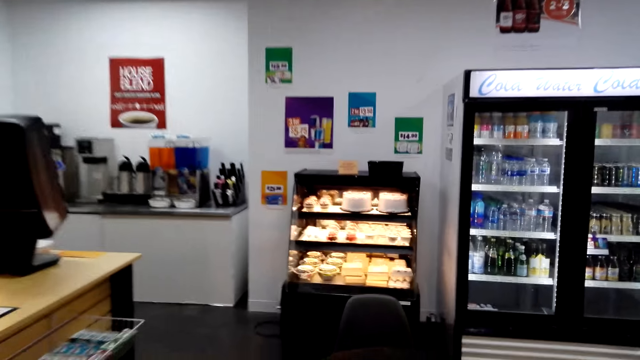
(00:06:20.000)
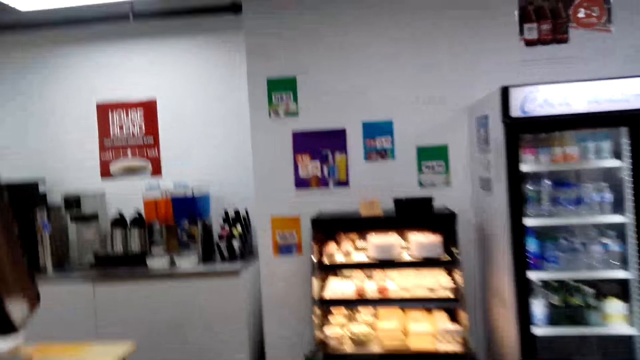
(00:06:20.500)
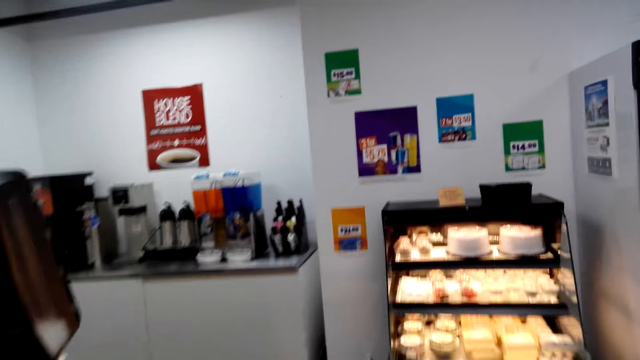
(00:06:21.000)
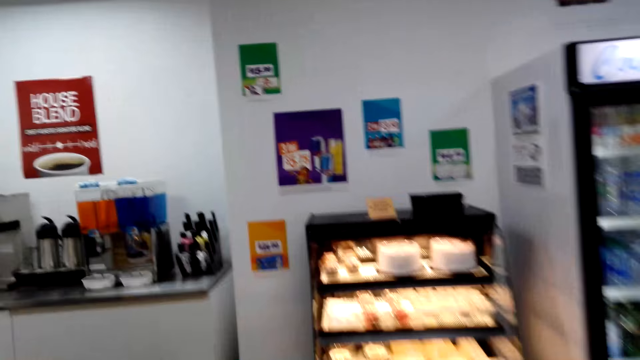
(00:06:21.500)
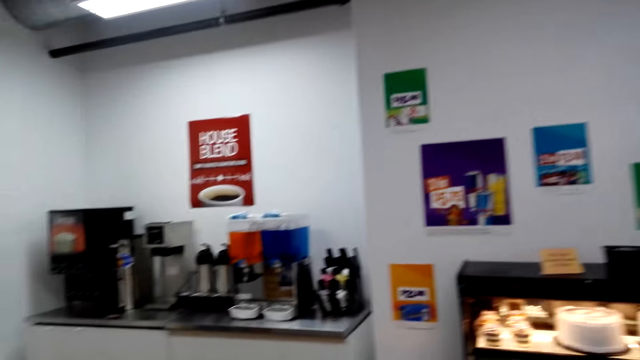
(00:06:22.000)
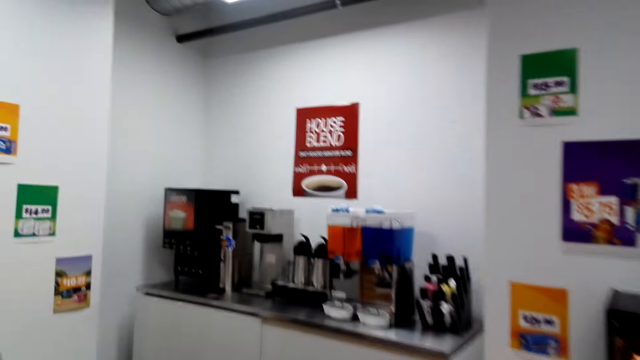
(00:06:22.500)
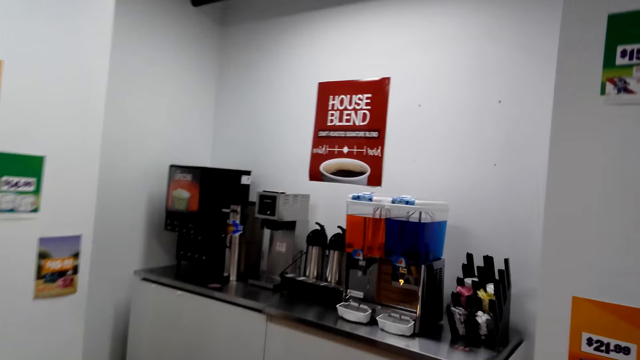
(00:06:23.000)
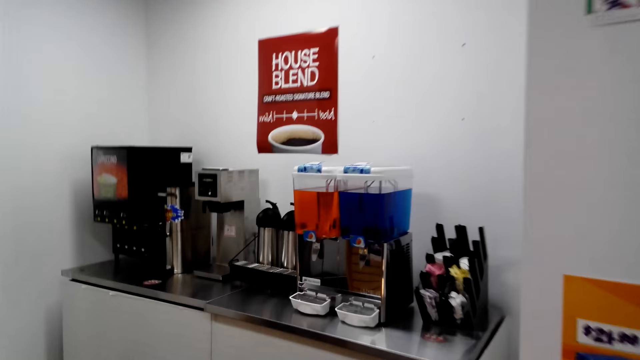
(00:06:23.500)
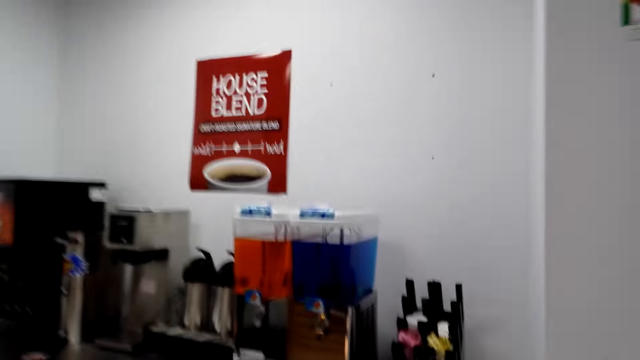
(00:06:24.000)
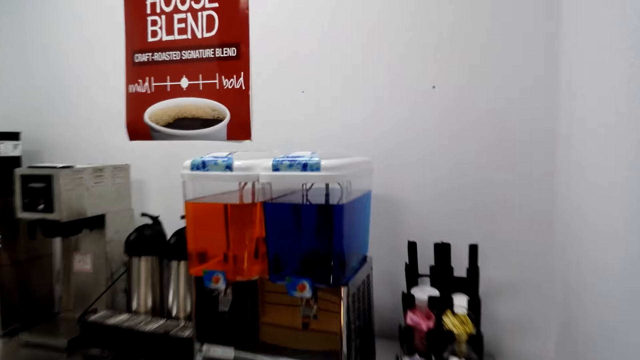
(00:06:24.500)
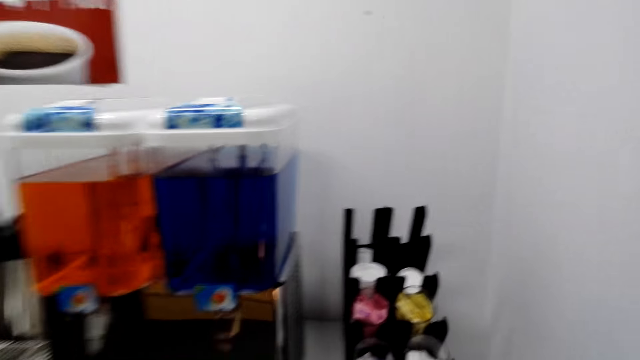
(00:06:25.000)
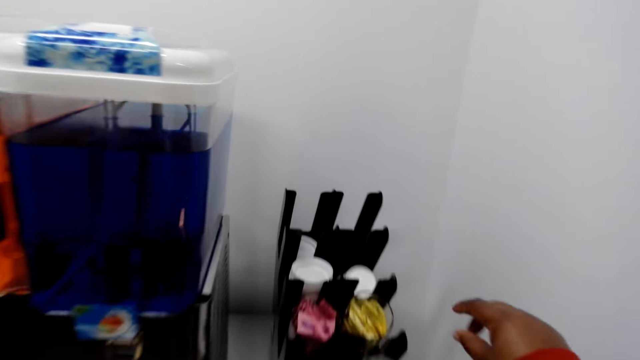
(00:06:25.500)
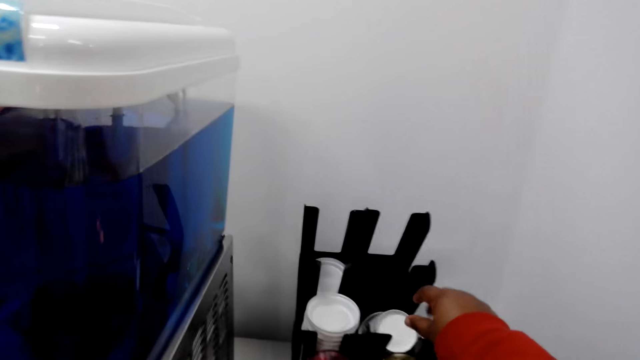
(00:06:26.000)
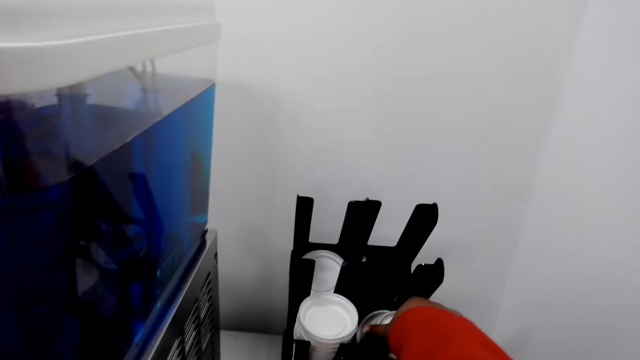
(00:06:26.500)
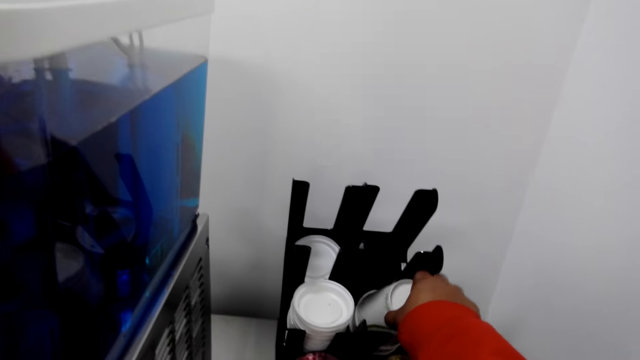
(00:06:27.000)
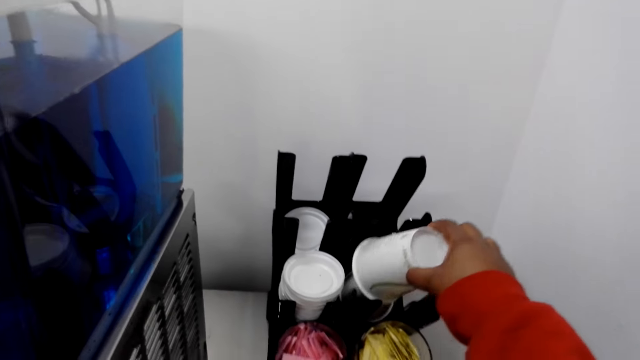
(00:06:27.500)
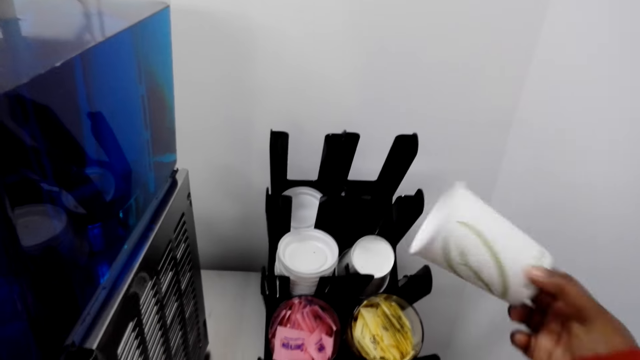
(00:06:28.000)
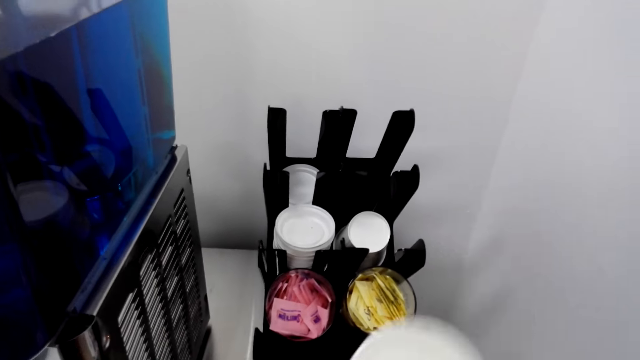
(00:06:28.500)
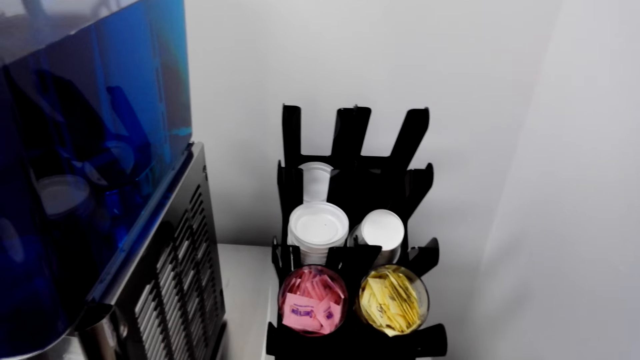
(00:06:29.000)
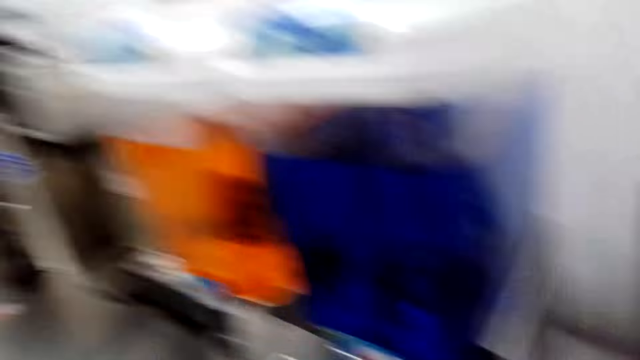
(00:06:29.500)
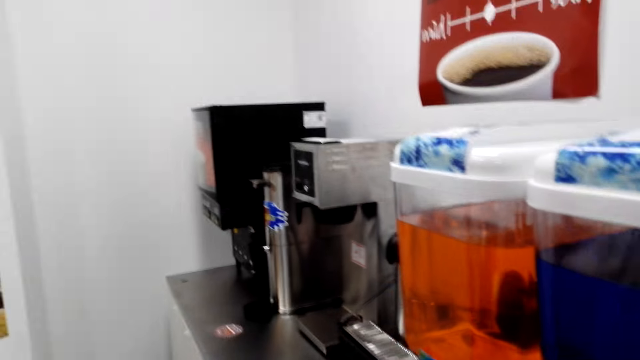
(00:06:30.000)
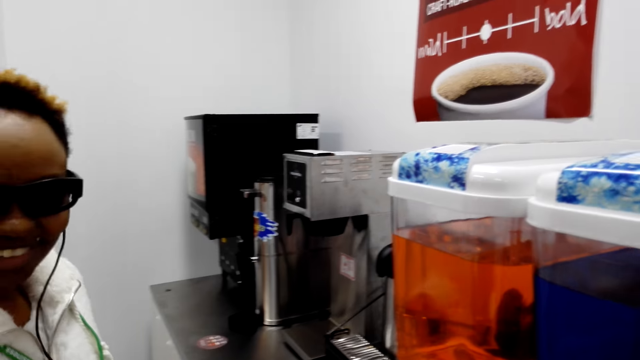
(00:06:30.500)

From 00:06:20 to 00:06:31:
The camera wearer takes a tumbler from the rack.

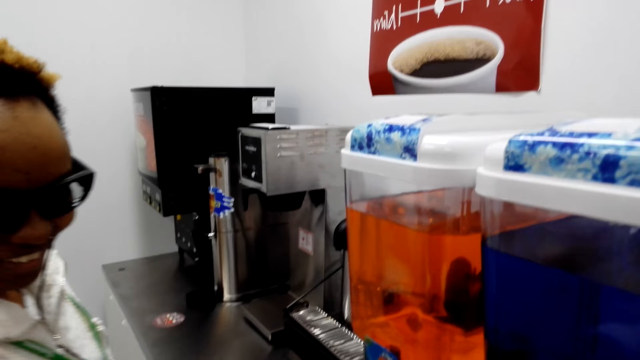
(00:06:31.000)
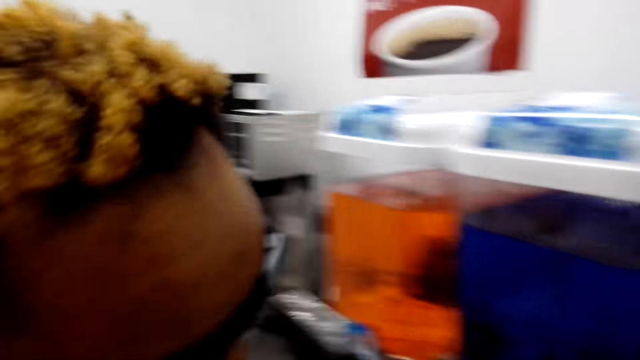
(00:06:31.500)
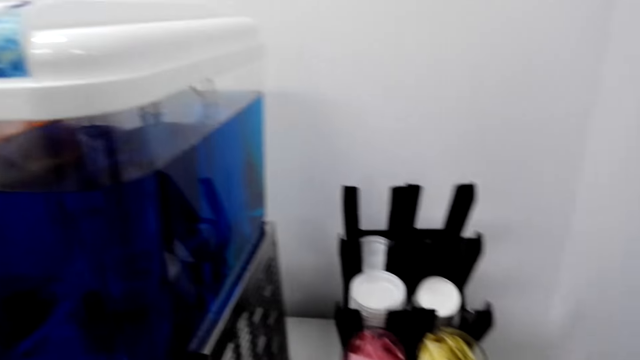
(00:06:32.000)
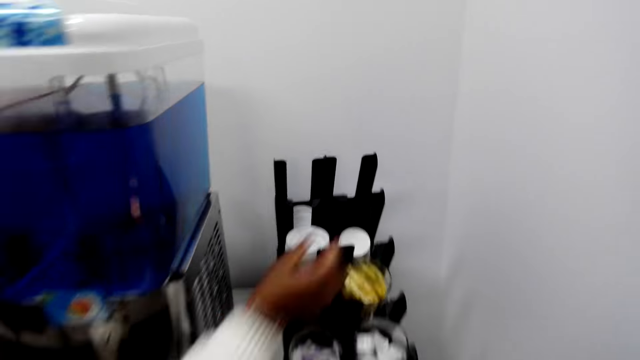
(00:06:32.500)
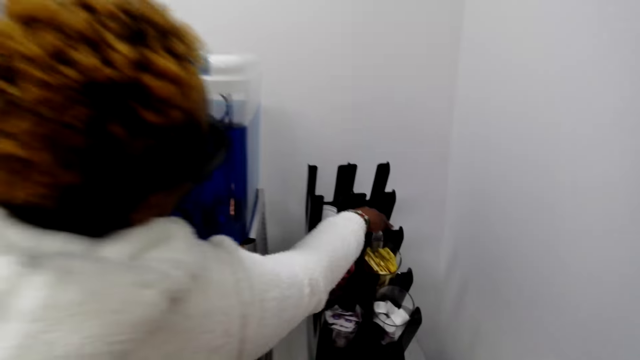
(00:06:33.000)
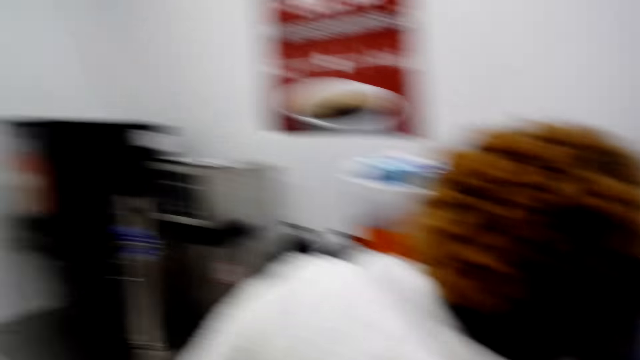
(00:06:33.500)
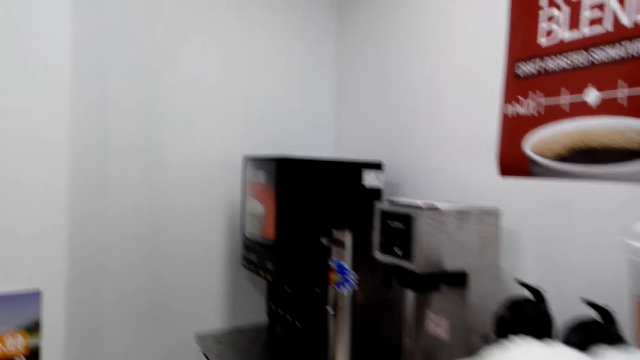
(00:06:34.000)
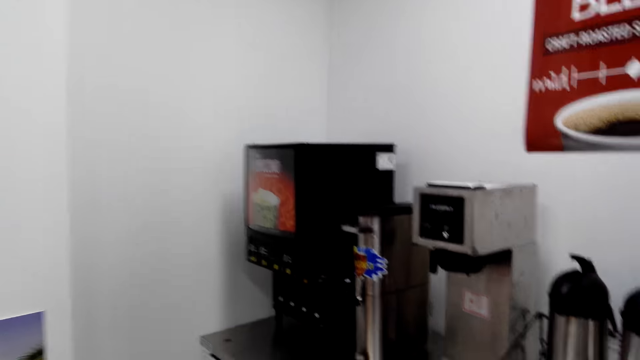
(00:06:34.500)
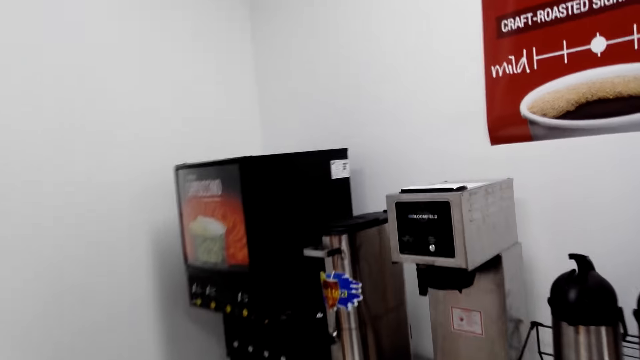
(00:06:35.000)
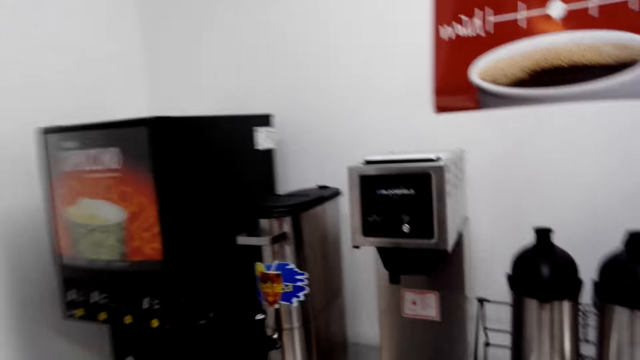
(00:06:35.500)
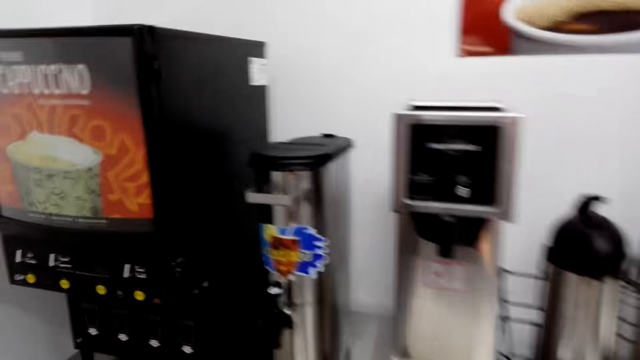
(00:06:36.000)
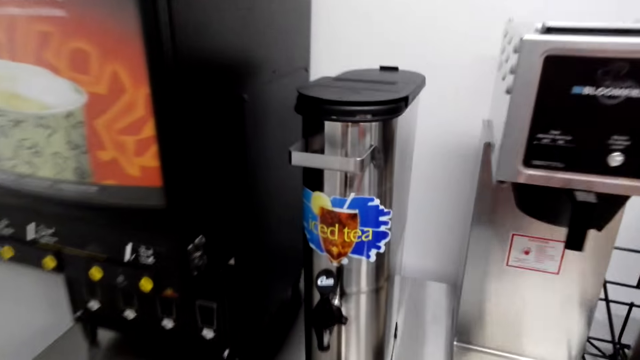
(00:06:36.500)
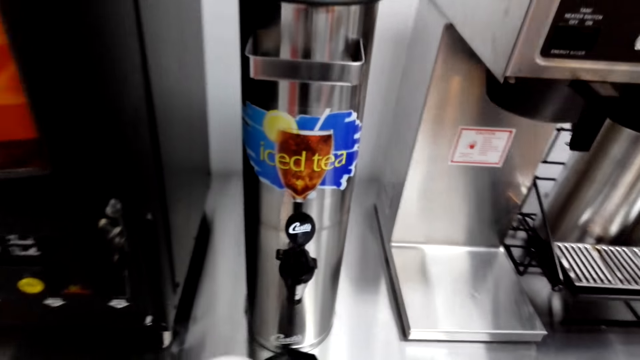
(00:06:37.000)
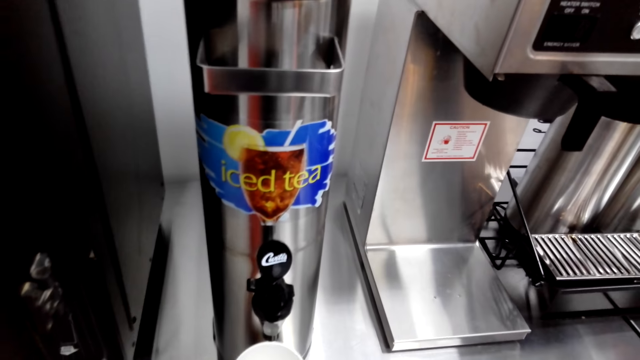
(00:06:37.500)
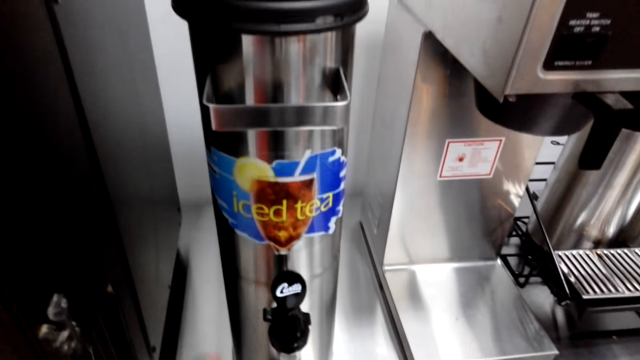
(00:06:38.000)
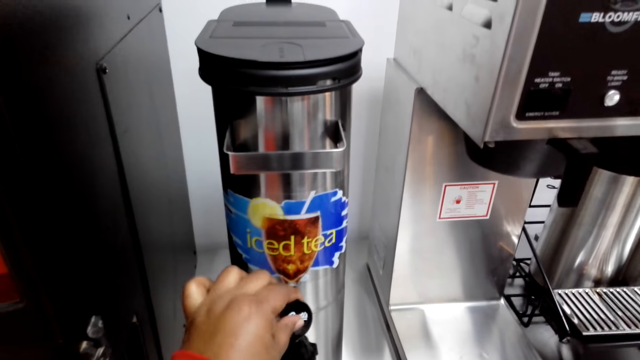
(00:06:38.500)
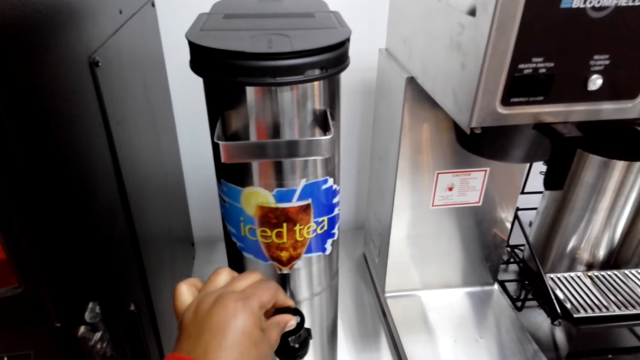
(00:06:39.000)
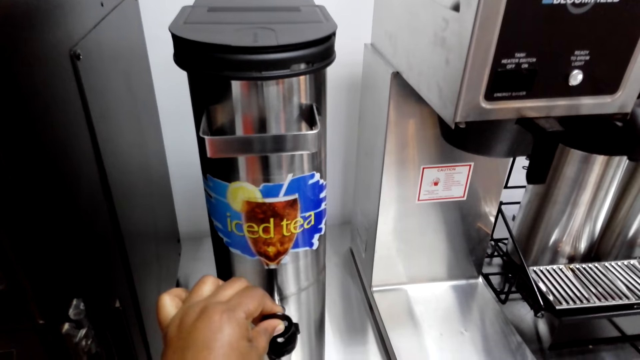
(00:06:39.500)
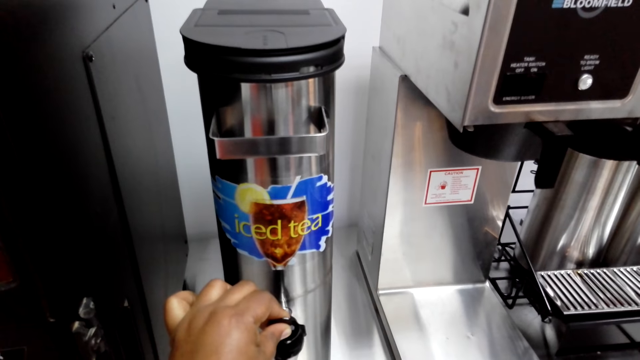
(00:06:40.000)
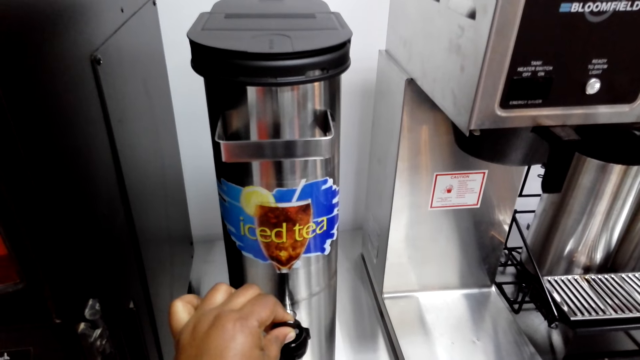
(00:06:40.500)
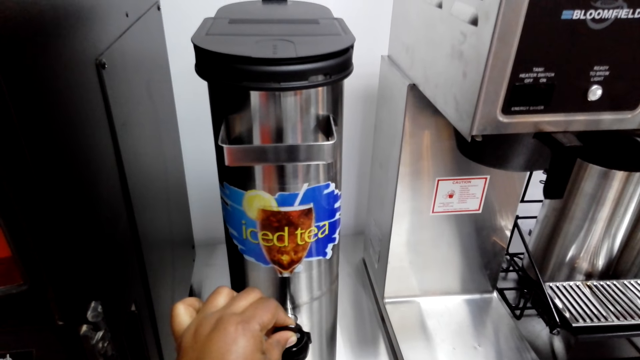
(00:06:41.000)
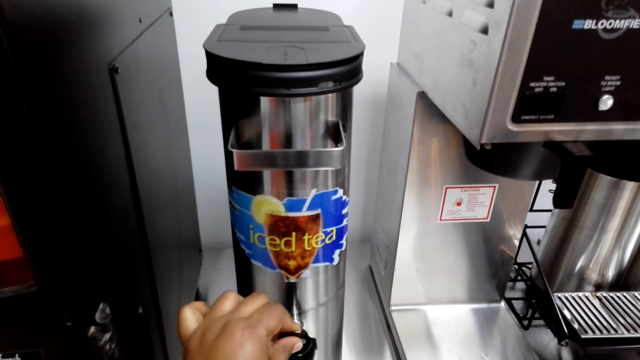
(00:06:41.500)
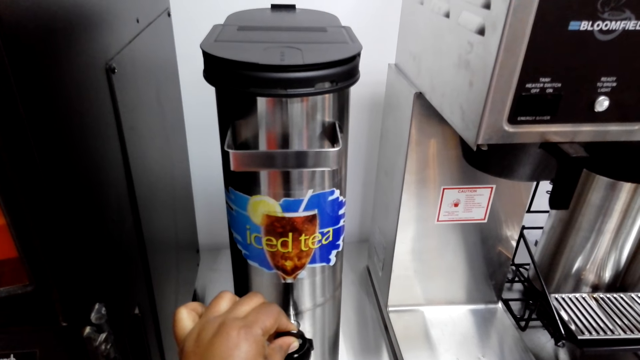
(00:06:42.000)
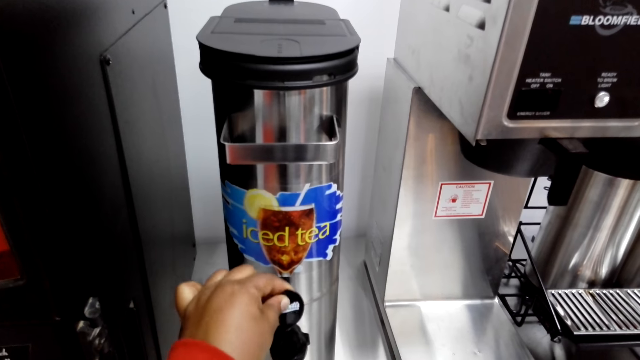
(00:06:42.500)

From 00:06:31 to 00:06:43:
A woman takes a tumbler from the rack. The camera wearer moves in the room. They pour iced tea into the tumbler.
